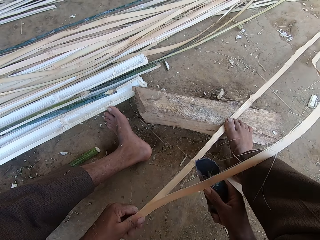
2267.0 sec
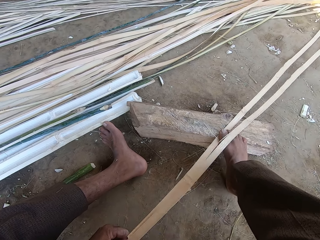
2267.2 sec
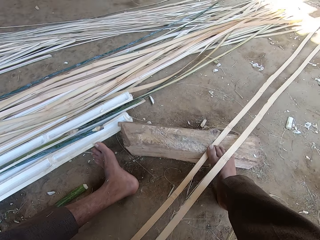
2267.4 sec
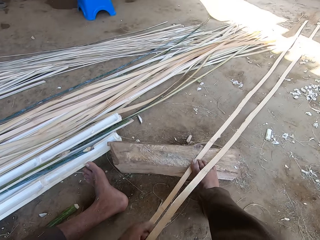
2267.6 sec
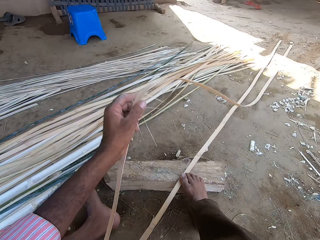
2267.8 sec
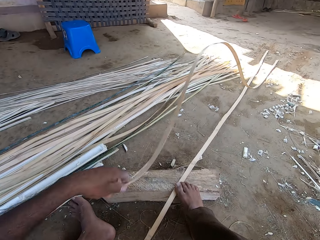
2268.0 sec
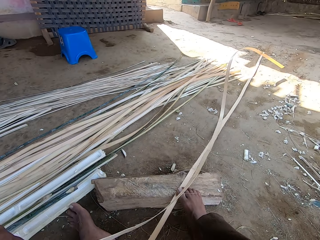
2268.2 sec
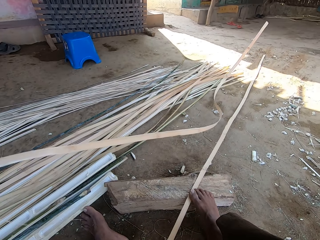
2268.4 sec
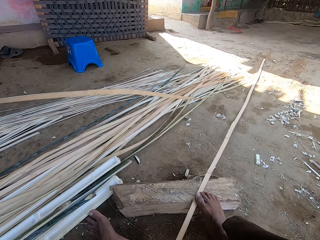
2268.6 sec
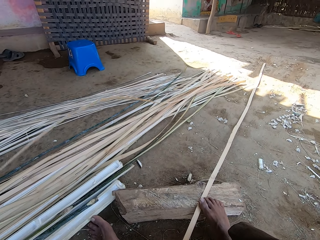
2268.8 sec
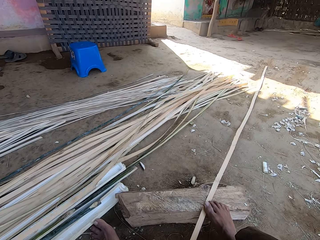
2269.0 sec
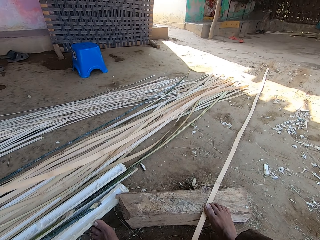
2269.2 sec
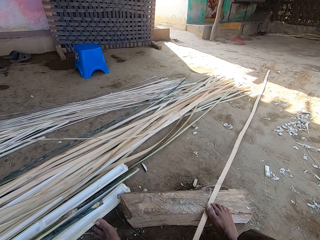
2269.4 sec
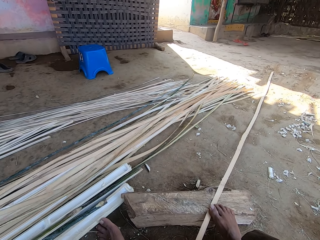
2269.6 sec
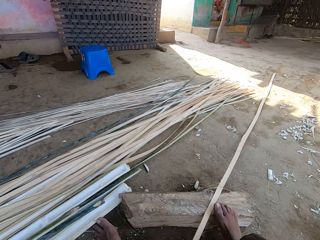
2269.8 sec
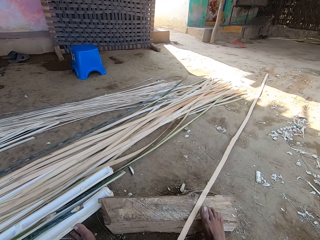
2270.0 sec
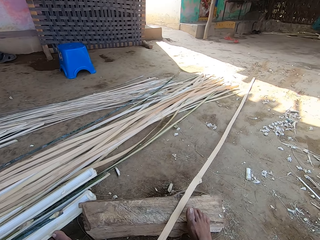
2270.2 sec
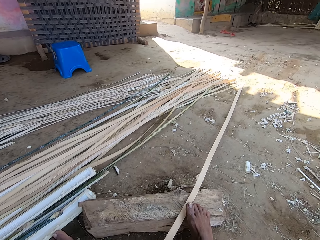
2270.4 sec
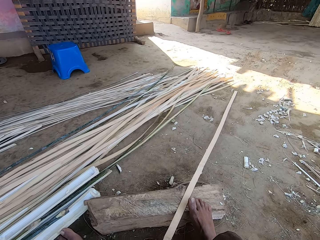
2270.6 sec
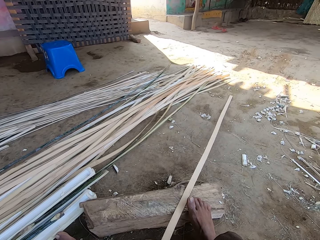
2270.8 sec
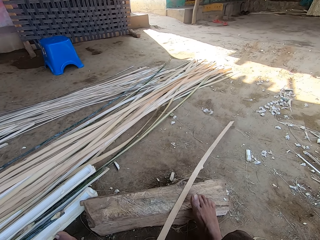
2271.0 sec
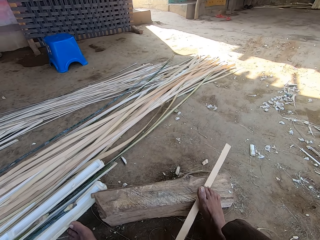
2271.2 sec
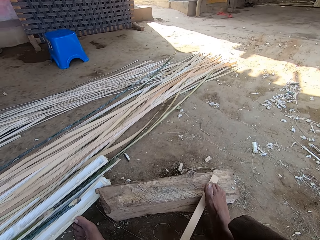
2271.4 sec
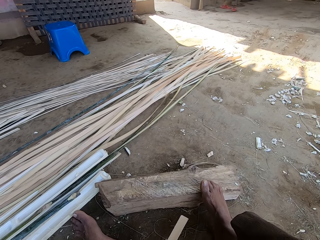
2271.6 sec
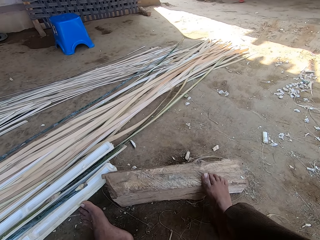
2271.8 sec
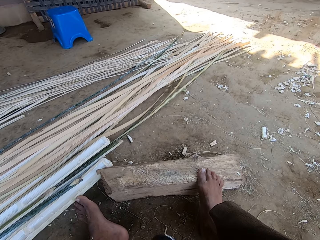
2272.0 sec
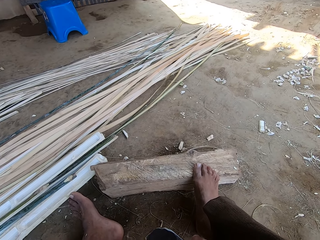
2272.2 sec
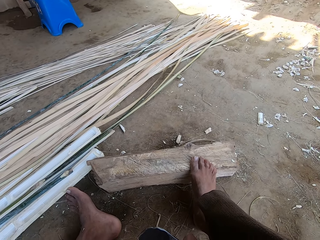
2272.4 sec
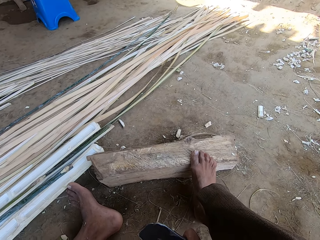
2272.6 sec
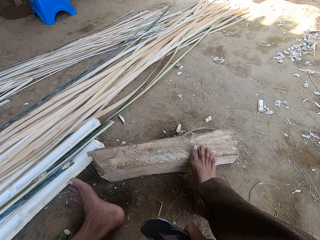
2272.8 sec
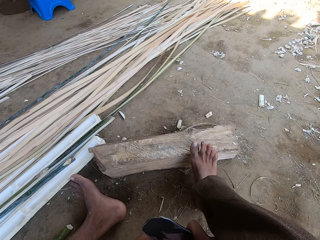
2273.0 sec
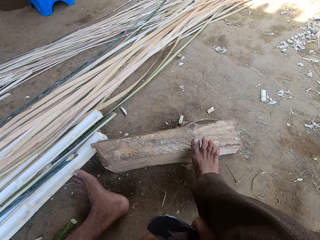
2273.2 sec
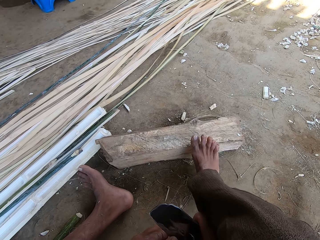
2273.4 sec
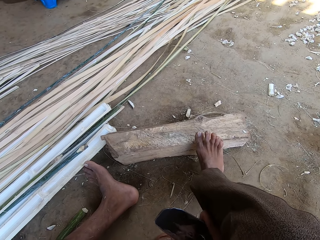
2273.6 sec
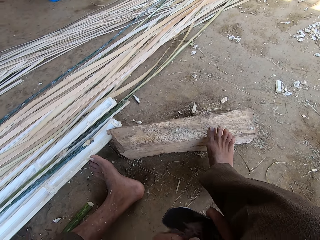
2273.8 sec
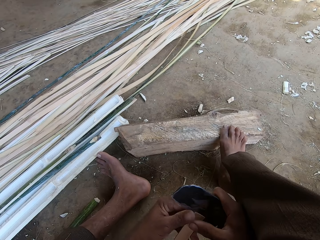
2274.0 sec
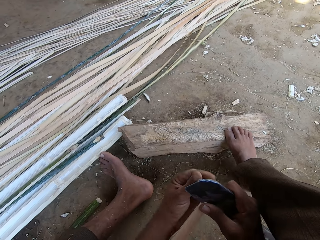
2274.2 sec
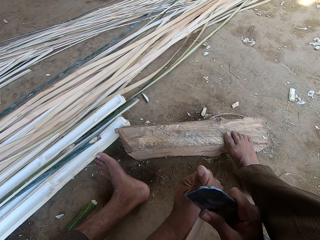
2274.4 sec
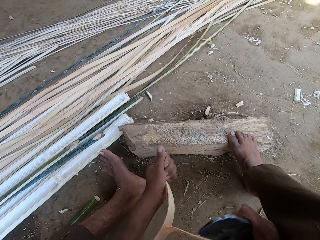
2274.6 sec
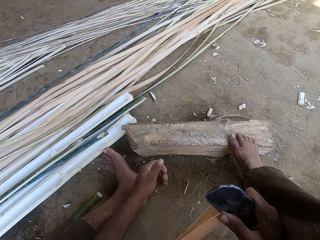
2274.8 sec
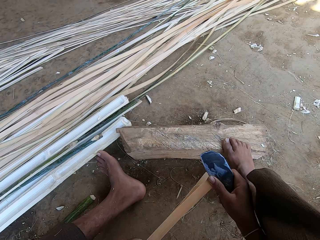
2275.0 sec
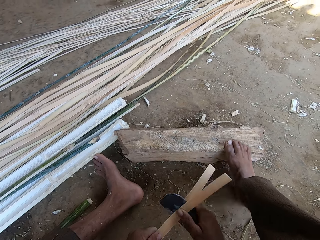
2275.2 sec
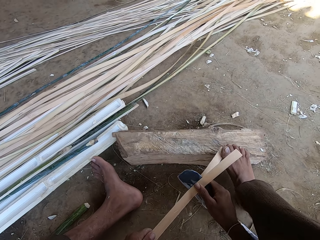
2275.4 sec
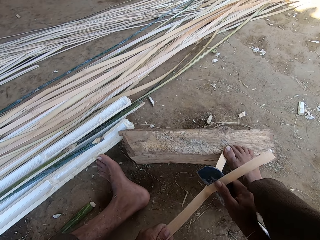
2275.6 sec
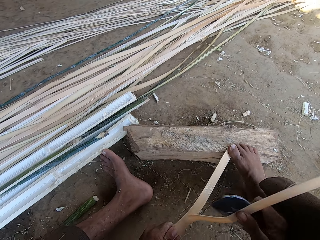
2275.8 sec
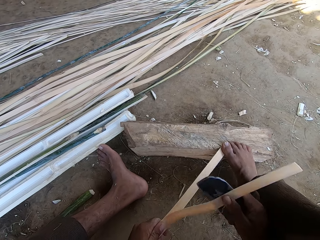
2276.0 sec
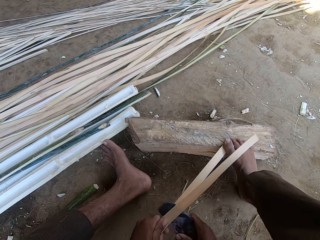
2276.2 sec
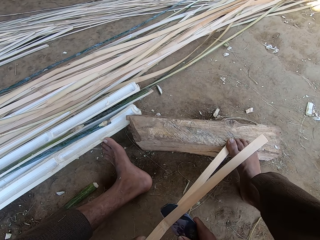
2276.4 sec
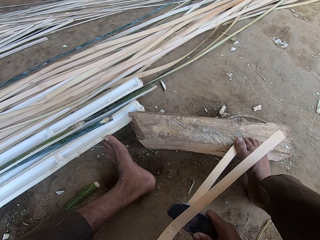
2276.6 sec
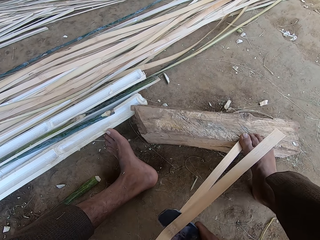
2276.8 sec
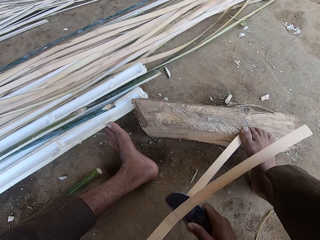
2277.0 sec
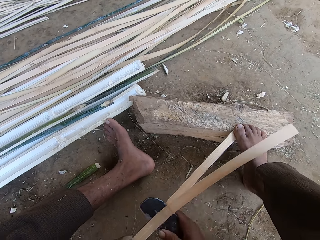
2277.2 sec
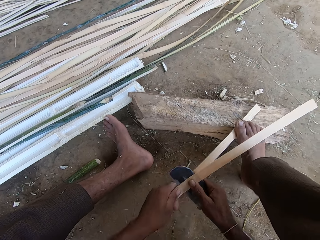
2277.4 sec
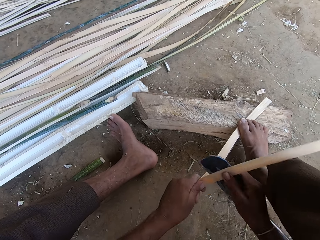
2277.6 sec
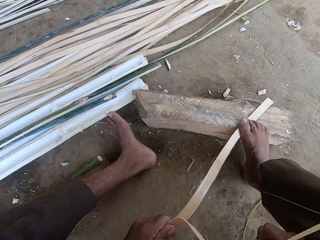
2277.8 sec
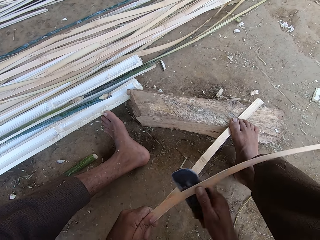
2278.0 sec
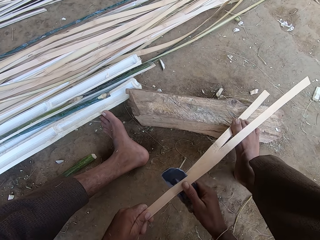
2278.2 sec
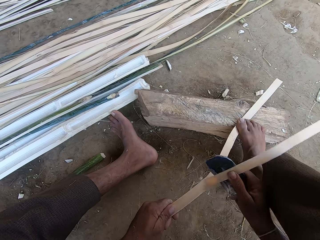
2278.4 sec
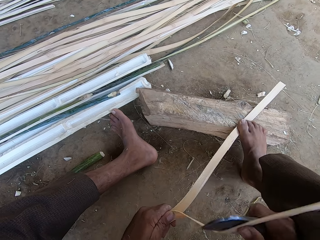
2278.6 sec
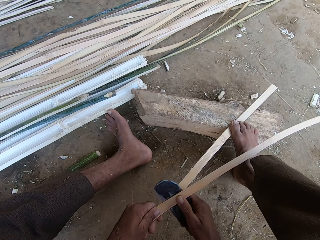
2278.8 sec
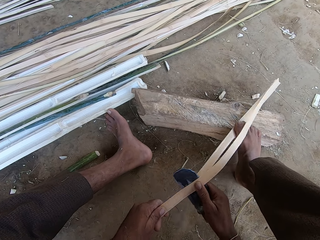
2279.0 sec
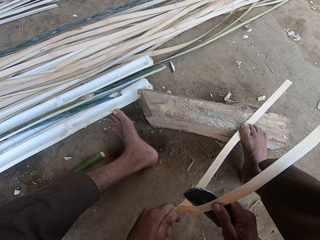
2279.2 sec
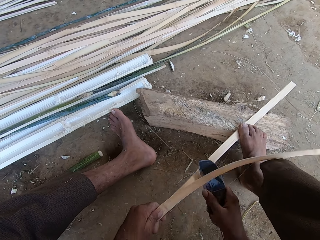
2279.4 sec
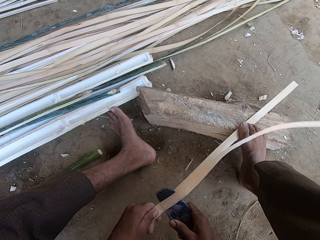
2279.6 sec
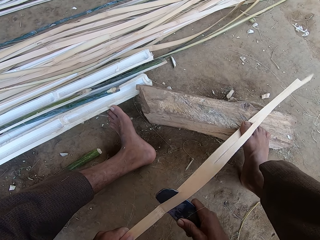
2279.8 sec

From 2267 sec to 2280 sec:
The camera wearer straightens a stick. They drop the stick down. They pull a stick close to them. They separate the stick into two with a knife.

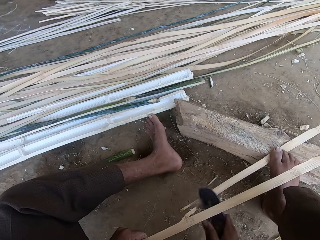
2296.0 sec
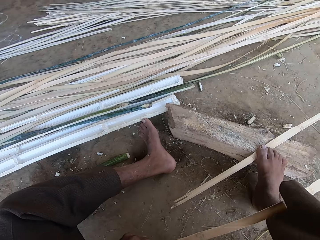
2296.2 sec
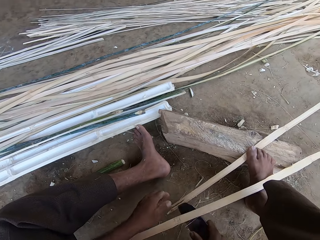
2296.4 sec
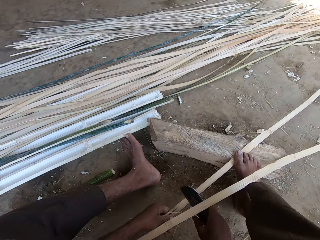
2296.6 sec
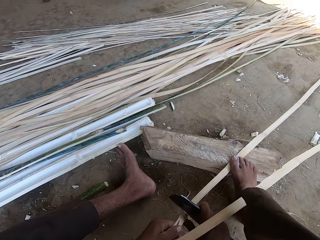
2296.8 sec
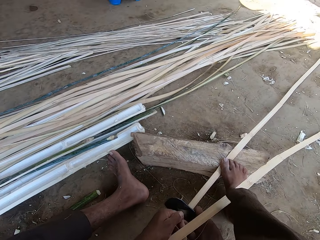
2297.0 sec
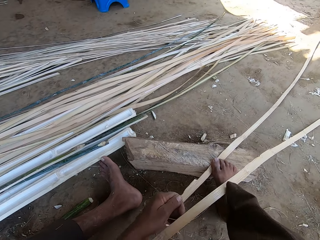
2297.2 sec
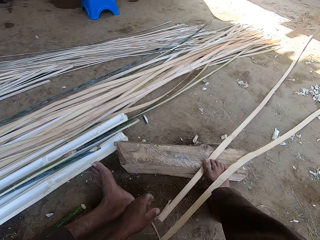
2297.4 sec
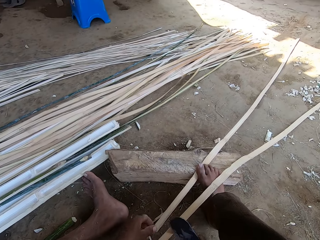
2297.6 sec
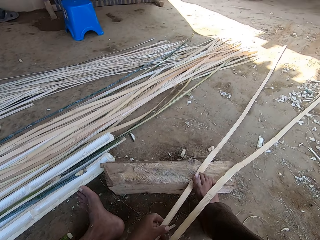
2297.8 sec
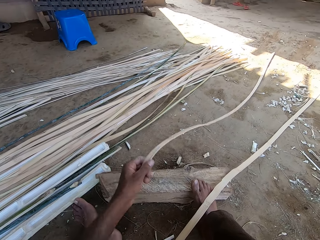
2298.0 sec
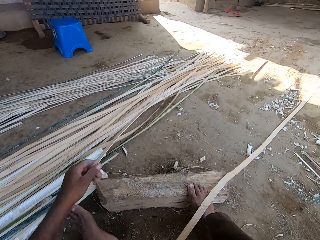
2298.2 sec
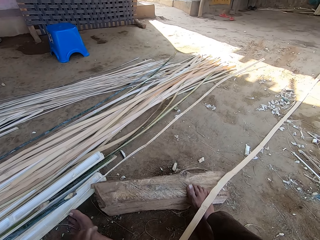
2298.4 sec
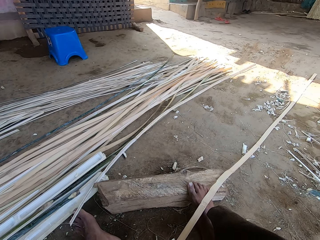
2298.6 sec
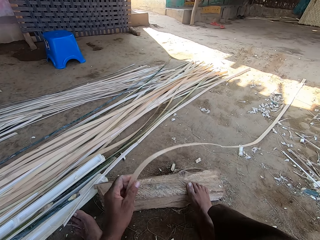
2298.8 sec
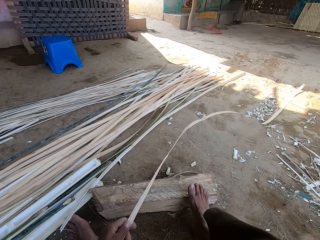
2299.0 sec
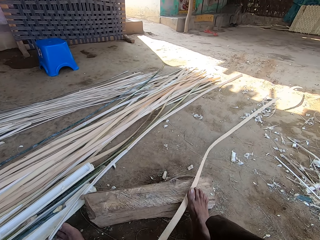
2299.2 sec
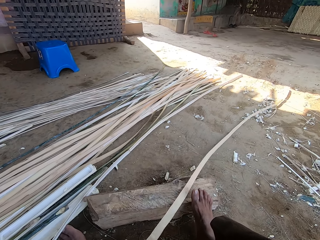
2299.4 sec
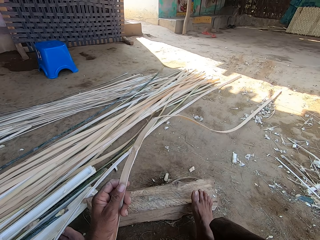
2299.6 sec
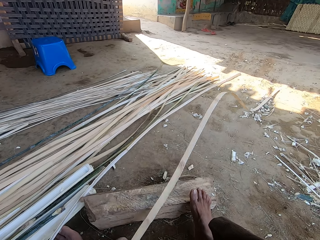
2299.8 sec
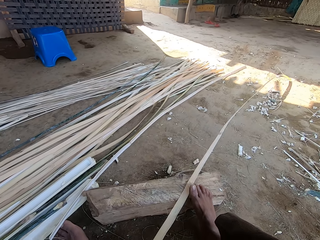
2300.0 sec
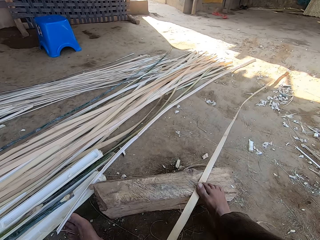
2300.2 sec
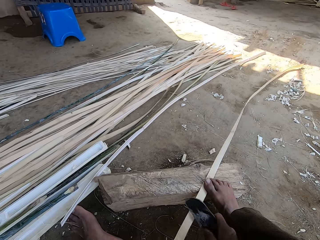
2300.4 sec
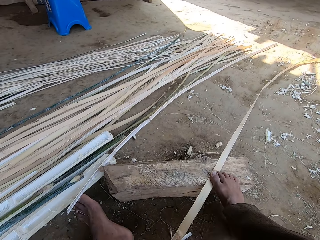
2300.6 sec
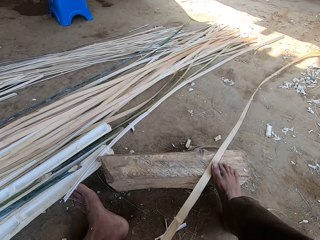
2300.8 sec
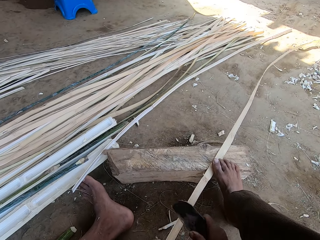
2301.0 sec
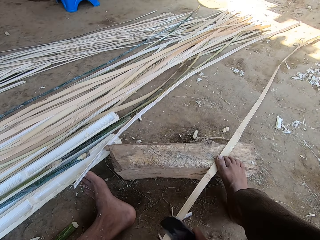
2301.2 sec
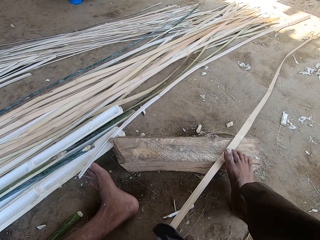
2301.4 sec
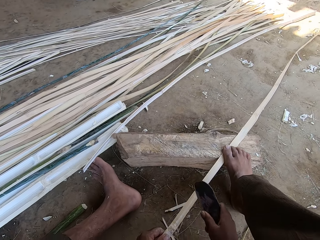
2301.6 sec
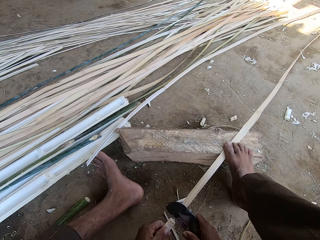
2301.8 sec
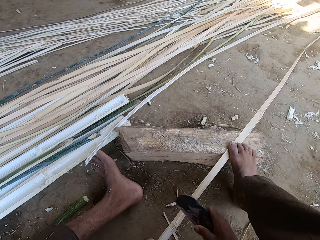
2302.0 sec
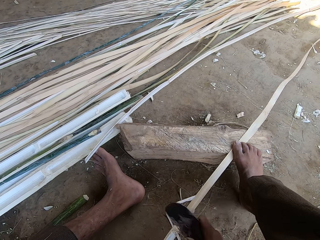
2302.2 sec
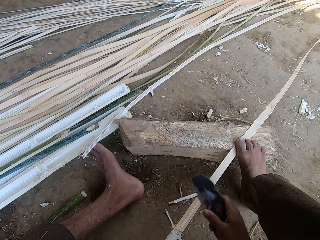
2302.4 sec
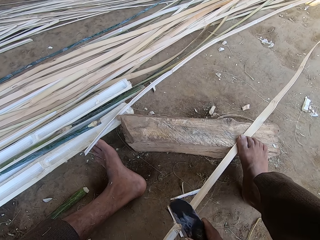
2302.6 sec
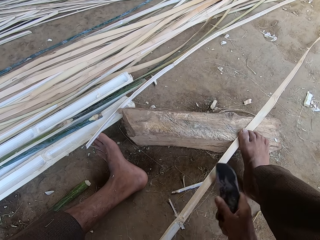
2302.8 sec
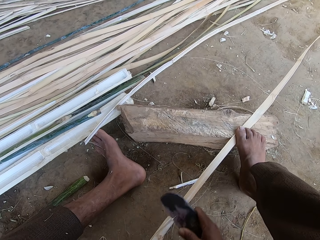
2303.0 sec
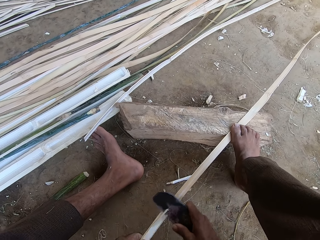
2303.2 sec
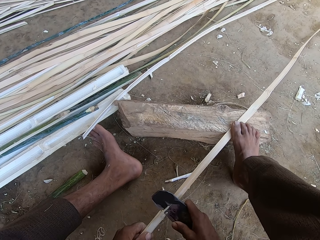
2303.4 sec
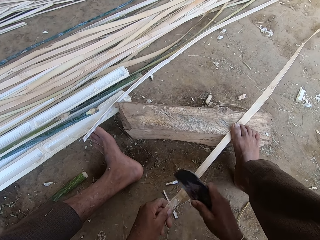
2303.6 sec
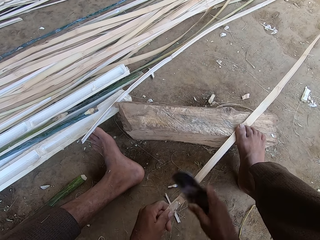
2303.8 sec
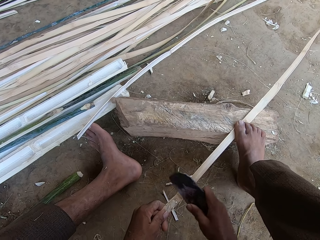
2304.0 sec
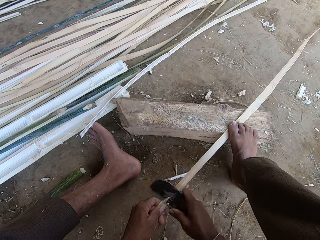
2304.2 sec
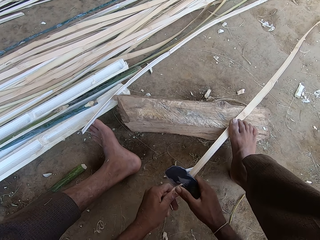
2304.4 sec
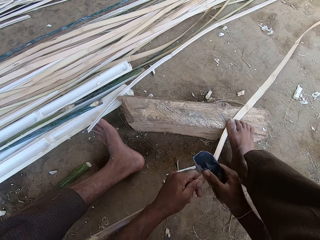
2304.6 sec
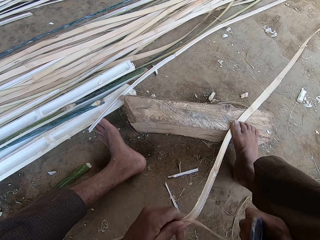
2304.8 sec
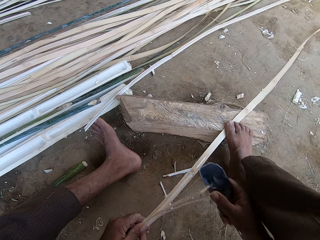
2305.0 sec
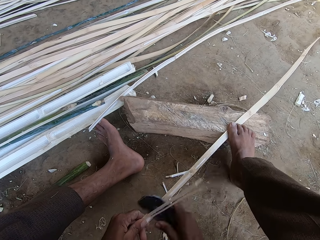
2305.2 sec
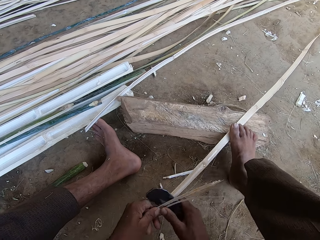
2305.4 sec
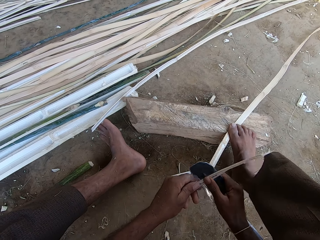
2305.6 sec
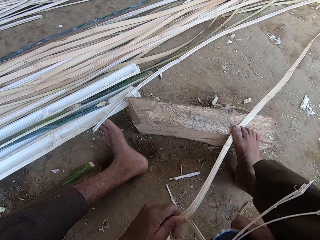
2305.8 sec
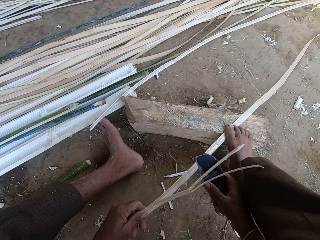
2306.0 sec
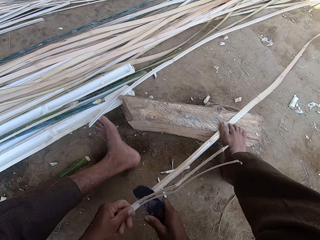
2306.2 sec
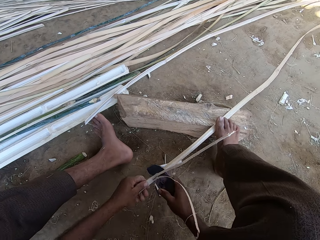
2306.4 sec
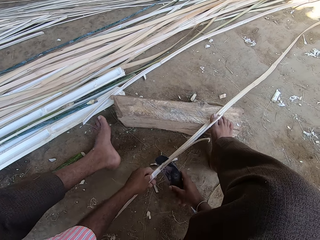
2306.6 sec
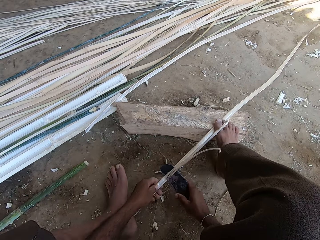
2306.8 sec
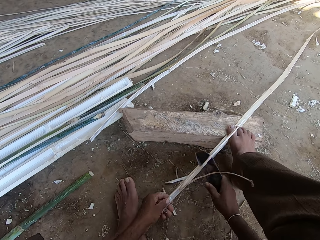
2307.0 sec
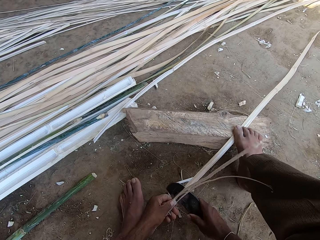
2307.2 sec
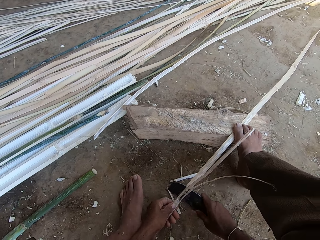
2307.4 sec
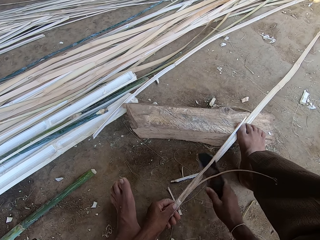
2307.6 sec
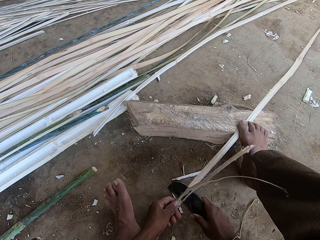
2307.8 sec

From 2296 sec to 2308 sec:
The camera wearer cuts a stick with a knife. They put a palm branch away. They straighten the stick. They scratch the stick with the knife. They peel the palm branch. They separate the palm branch.
